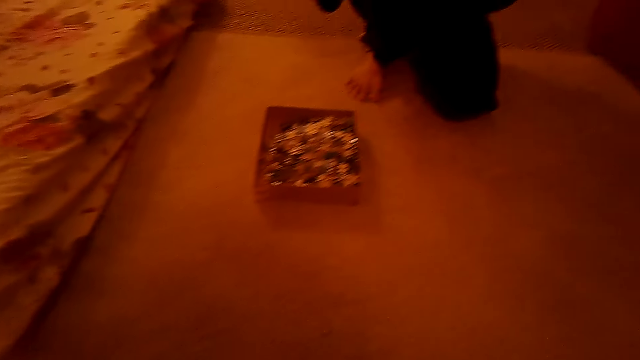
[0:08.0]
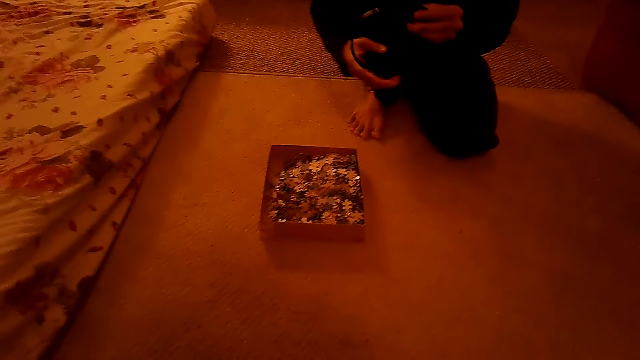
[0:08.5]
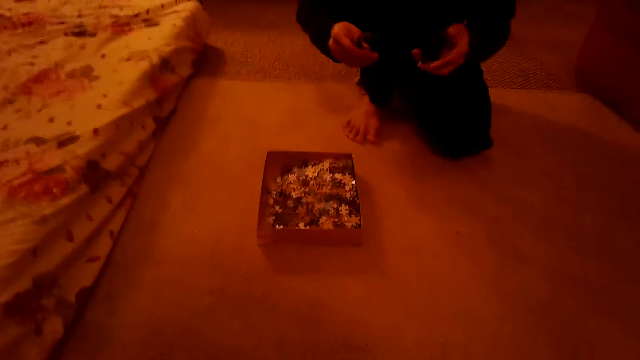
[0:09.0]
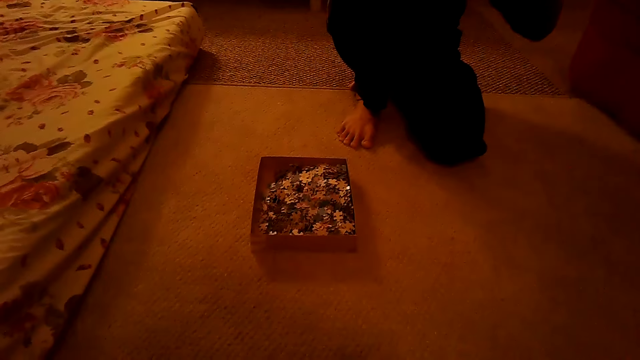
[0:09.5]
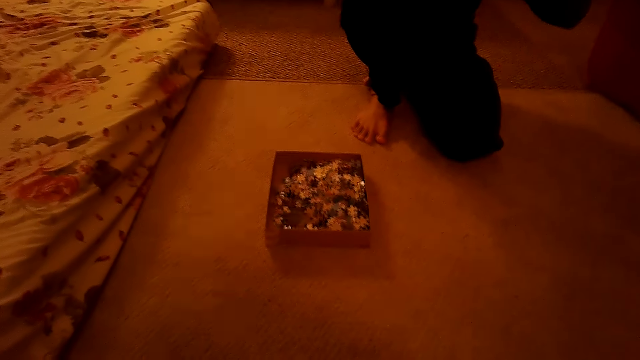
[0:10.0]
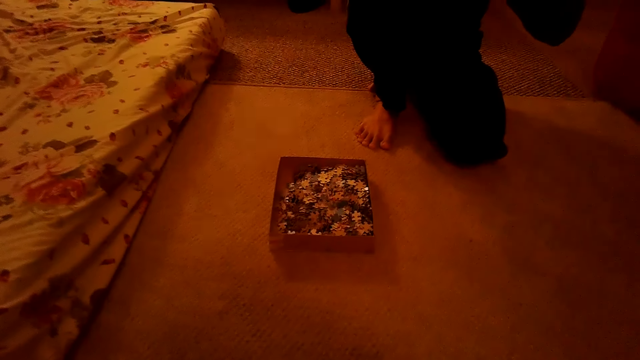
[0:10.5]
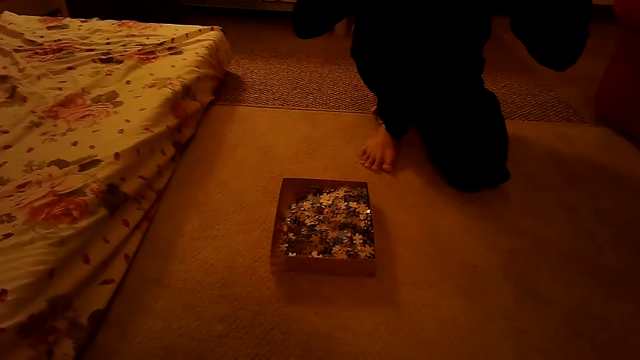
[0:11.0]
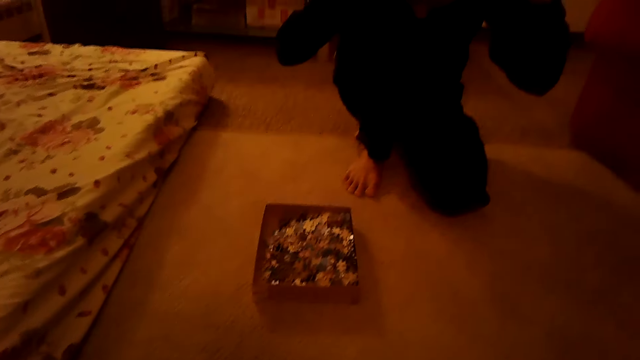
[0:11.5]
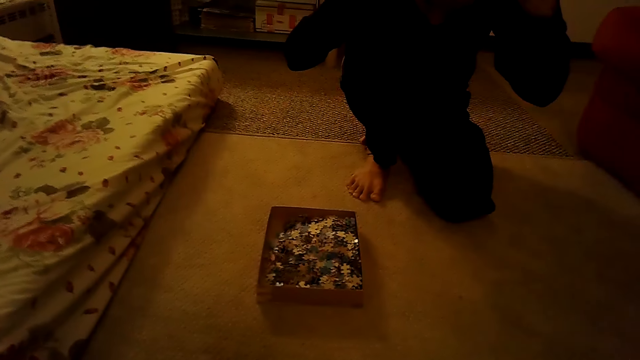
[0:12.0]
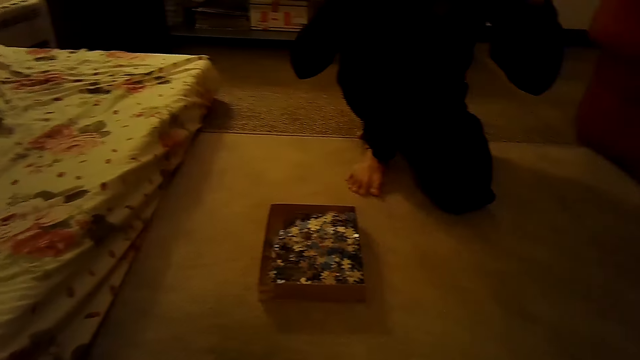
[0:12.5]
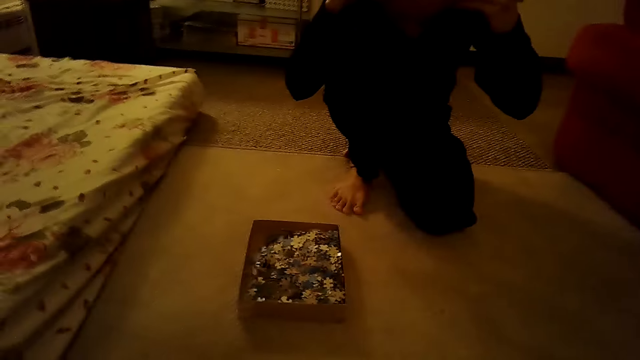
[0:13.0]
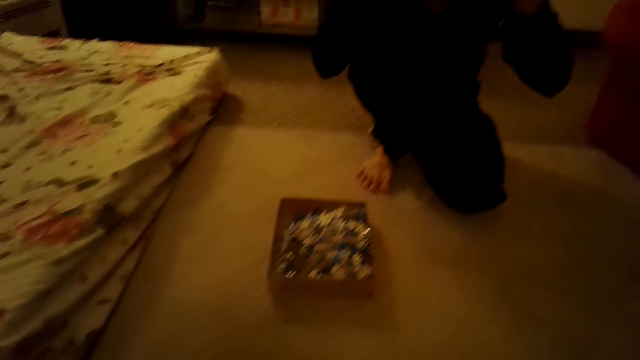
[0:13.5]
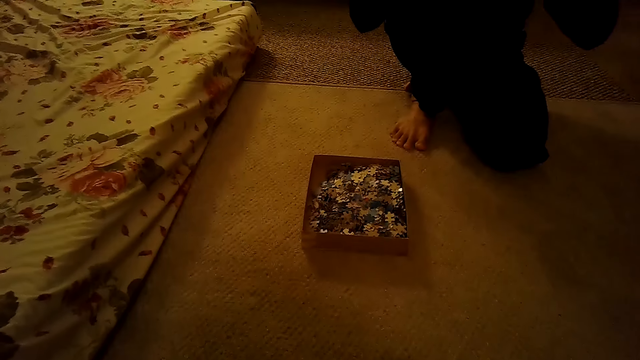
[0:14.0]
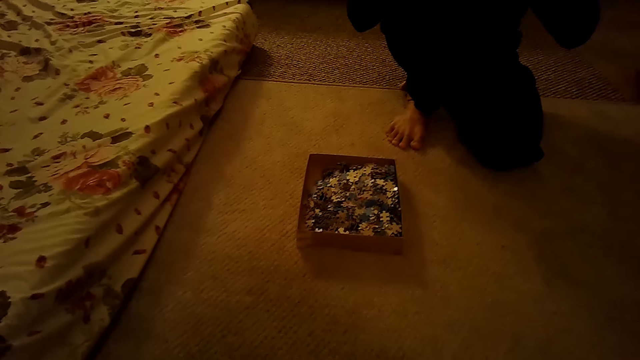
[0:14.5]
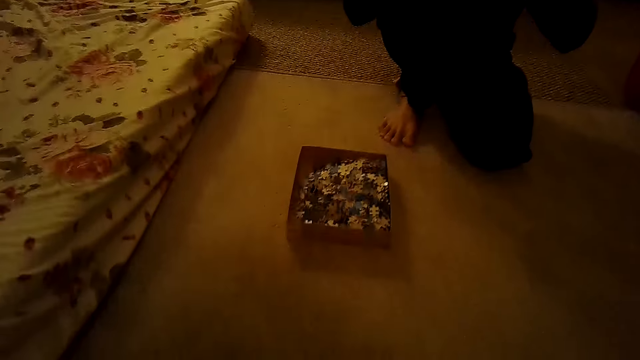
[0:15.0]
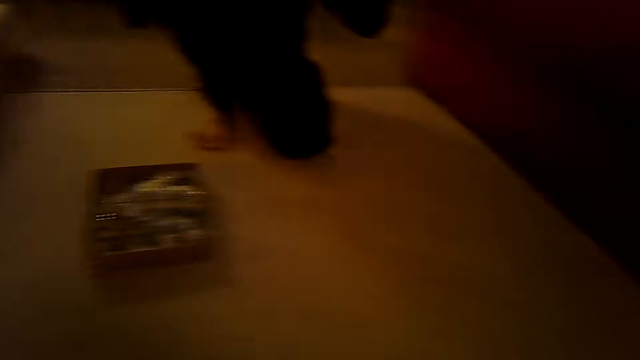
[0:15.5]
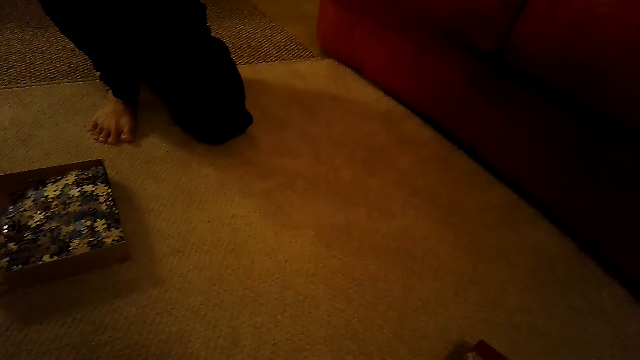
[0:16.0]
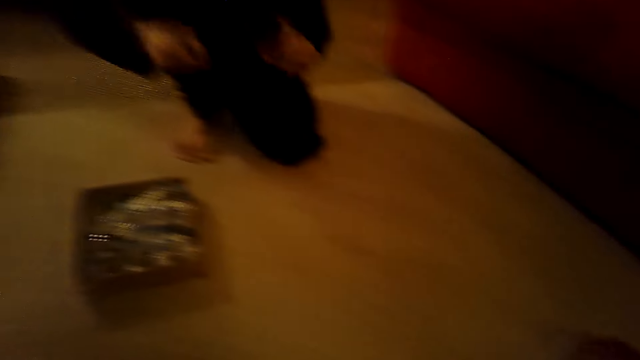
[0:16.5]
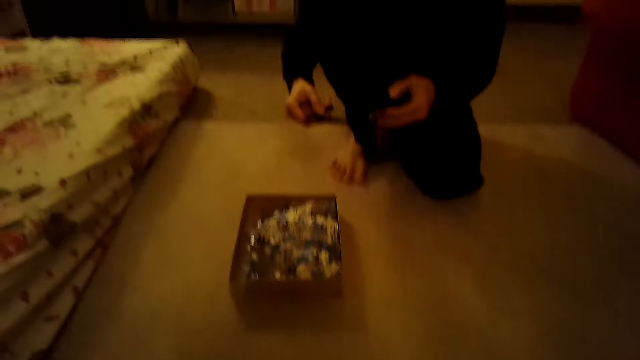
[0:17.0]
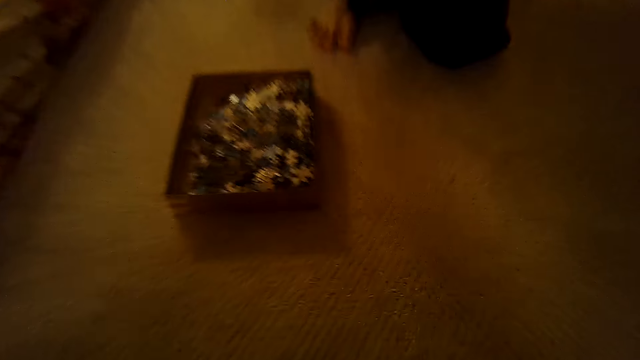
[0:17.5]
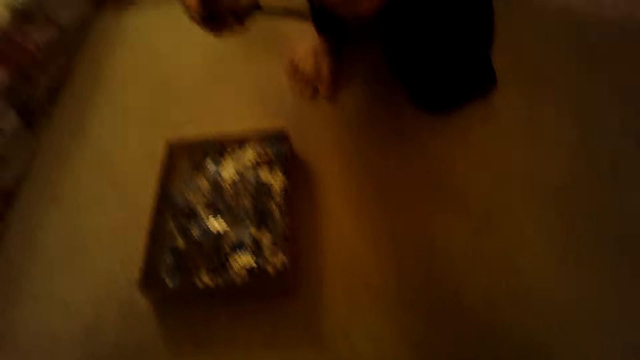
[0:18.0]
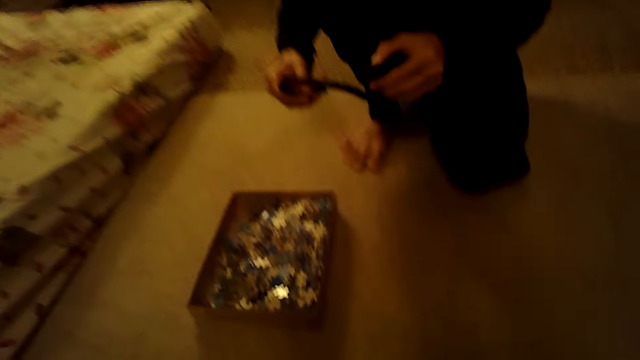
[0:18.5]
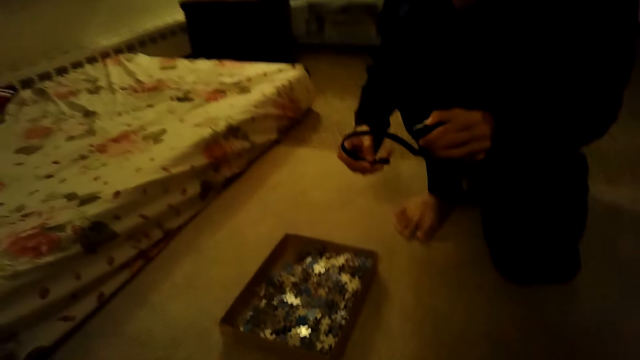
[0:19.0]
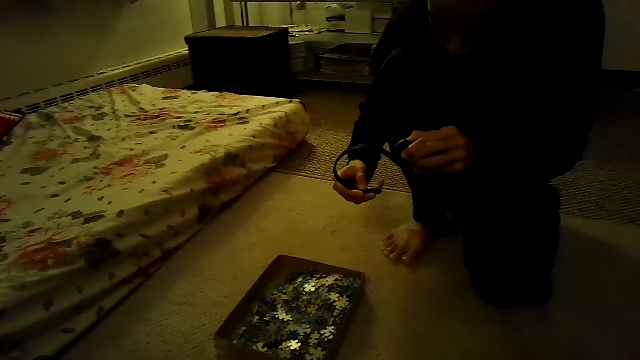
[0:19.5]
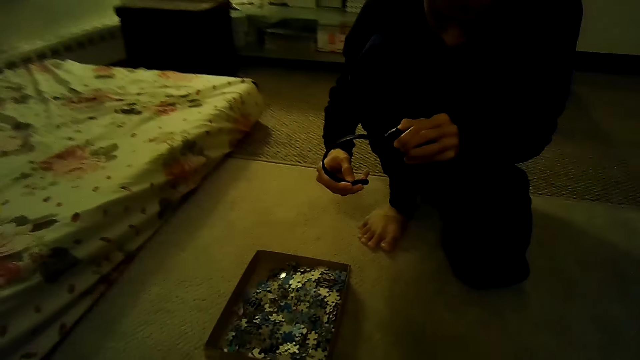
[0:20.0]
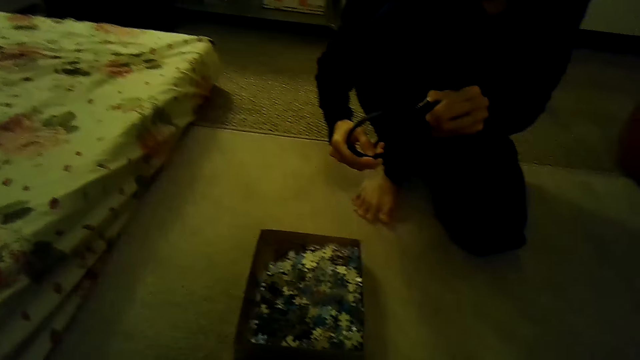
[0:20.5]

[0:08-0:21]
A man swings both hands. The man puts the headphone on the head. The camera wearer stares at the floor. The man swings both hands and stares at the headphone. The camera wearer stares at the pieces of a jigsaw puzzle.

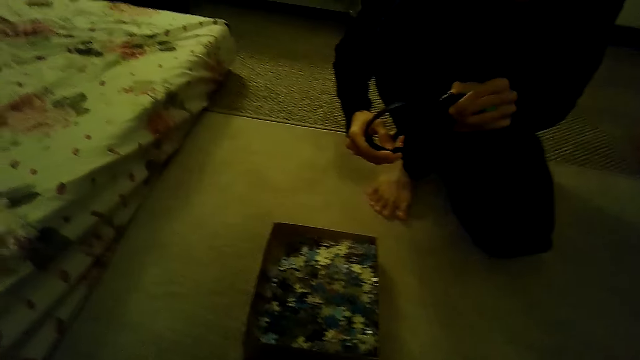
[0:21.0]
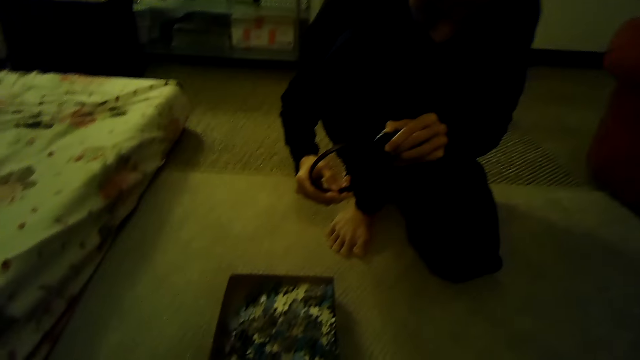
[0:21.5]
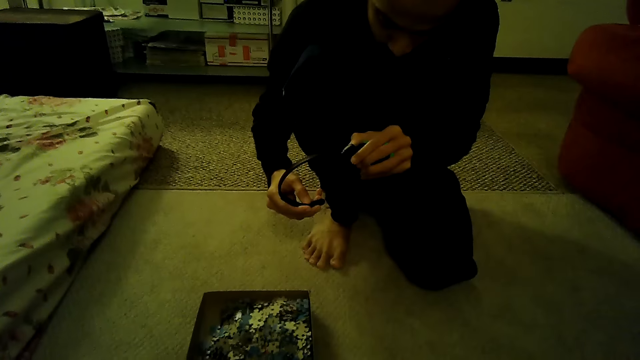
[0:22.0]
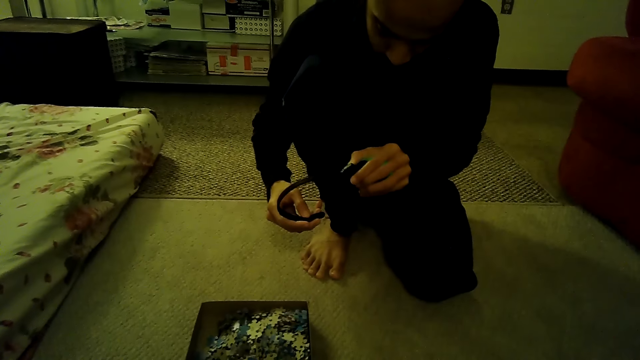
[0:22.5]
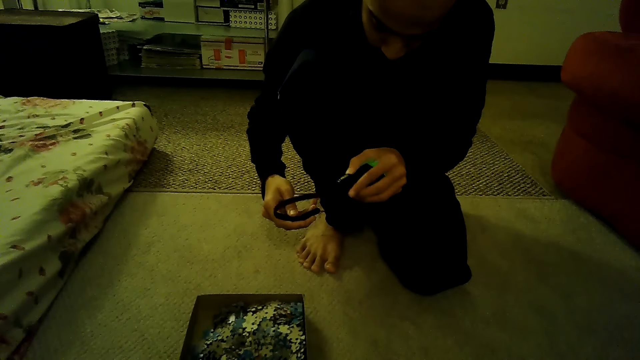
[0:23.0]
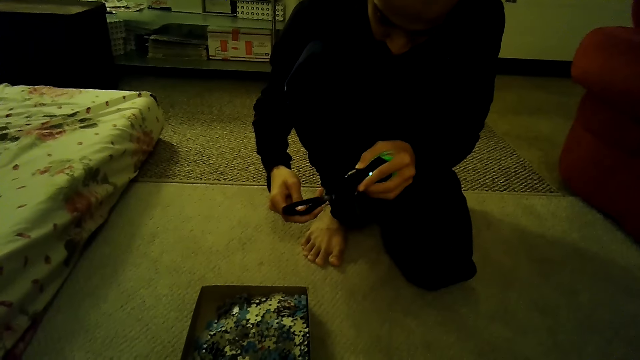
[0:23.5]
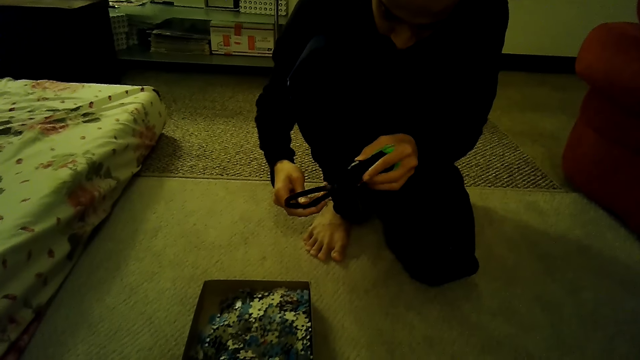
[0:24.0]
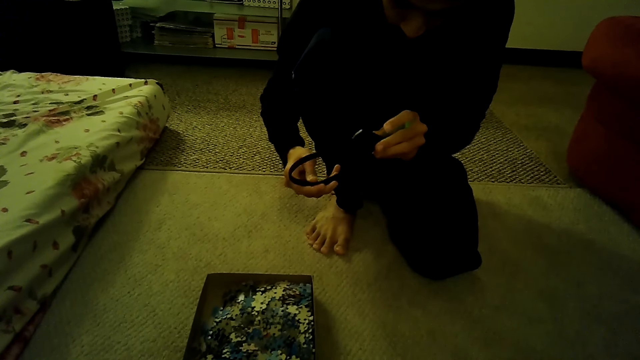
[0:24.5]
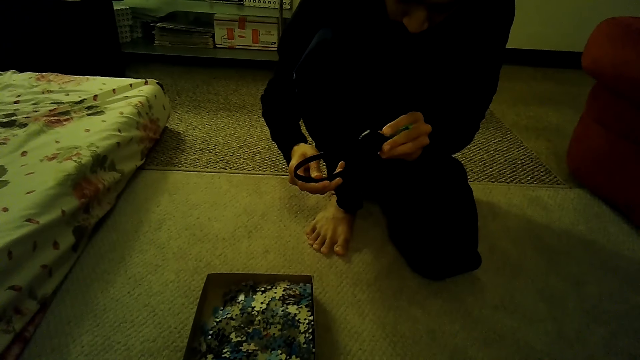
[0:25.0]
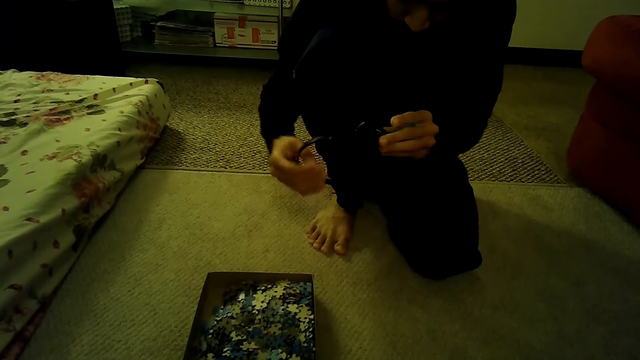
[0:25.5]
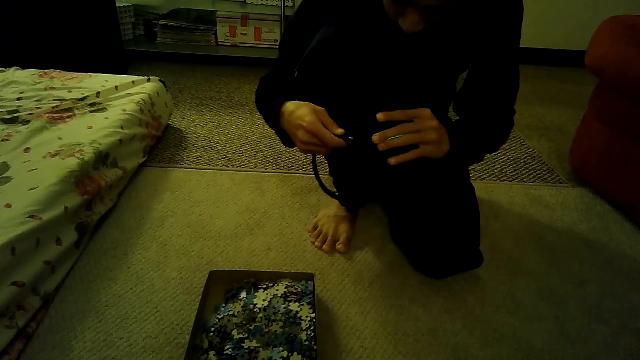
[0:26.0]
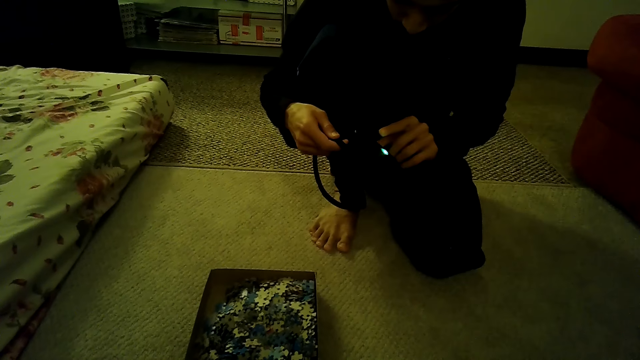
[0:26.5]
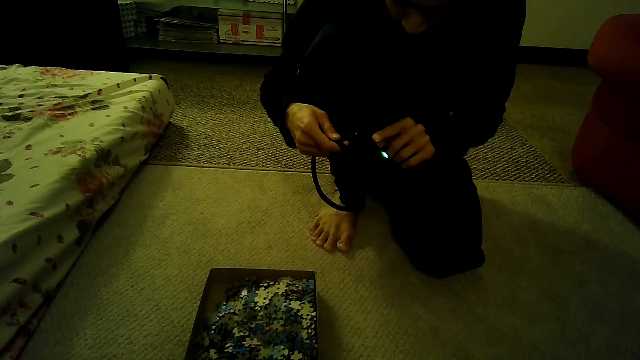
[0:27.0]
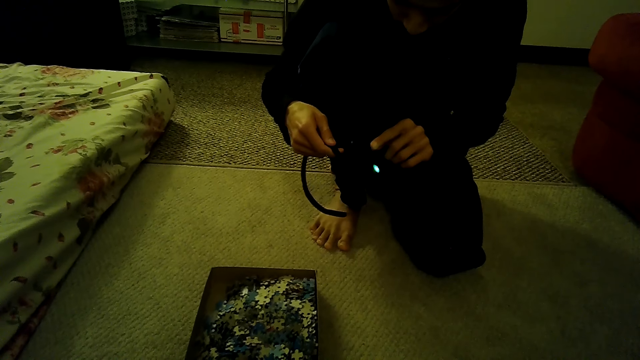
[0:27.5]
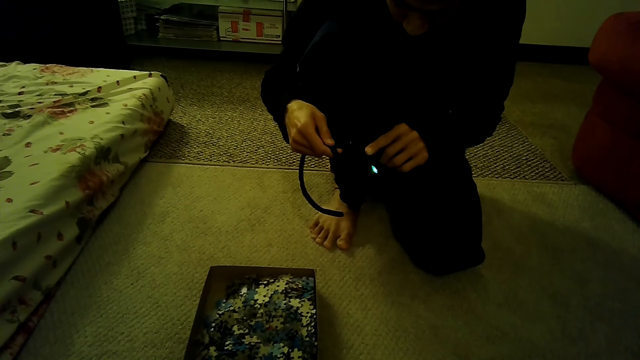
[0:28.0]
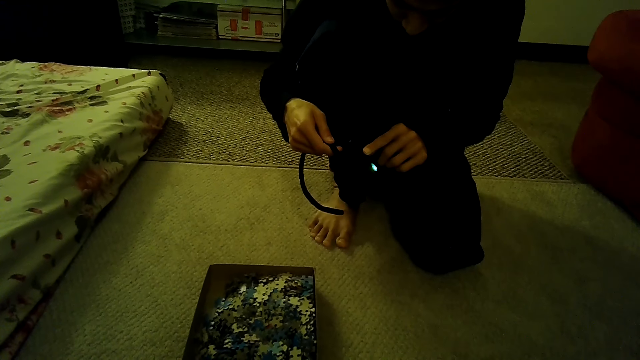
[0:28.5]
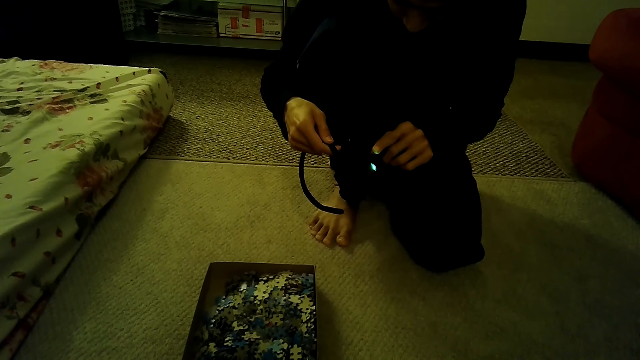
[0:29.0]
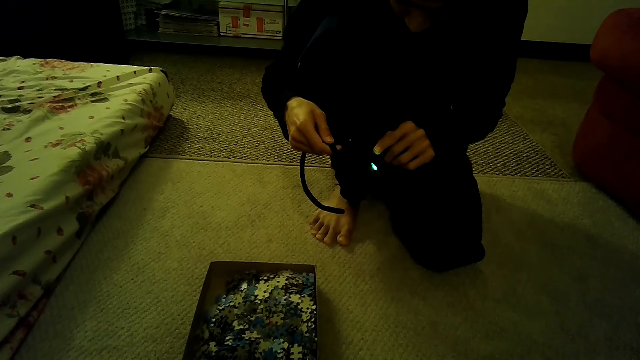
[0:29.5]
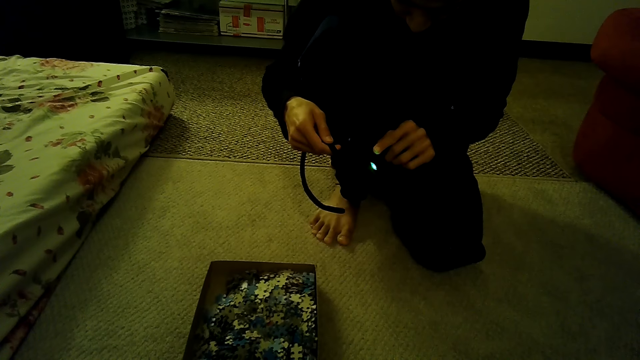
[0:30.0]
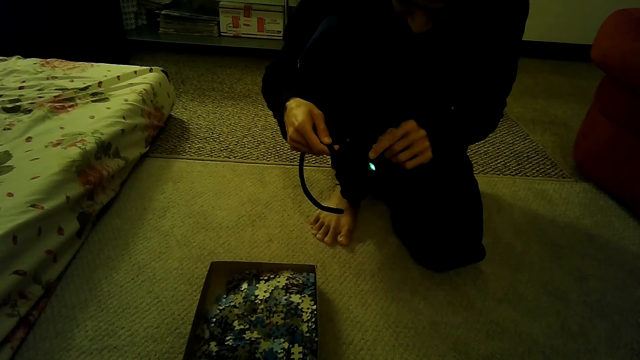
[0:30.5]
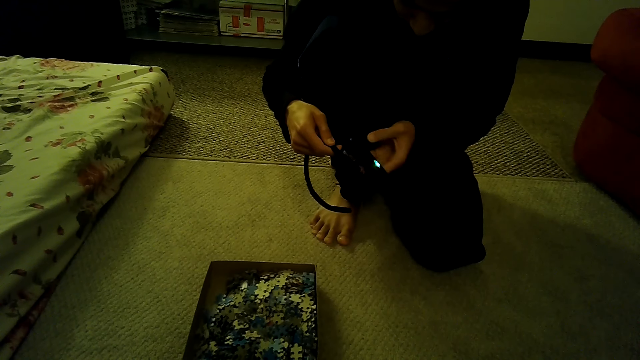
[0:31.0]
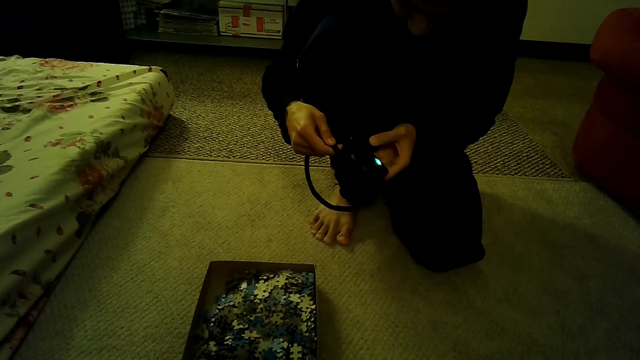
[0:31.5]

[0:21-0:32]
The camera wearer stares at a man. The man holds something. The man stares at the headphone and touches the headphone with the left hand.
